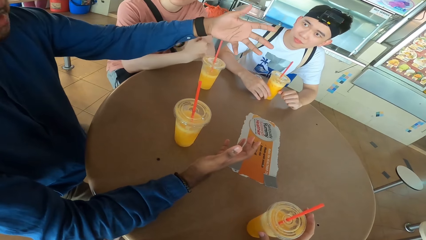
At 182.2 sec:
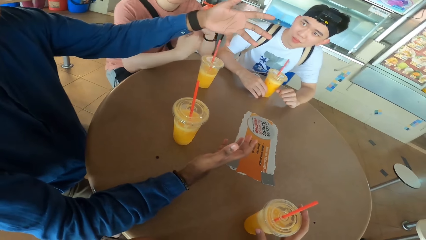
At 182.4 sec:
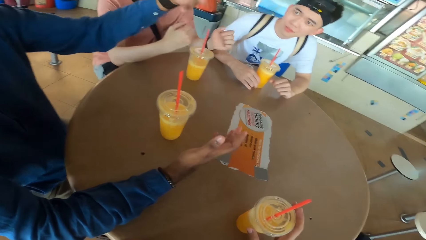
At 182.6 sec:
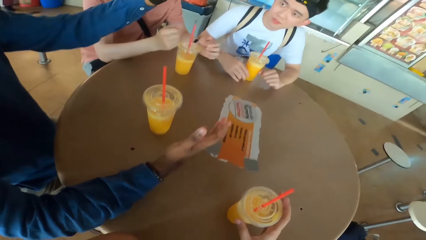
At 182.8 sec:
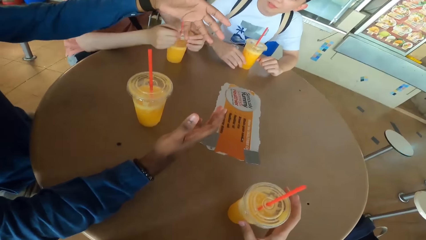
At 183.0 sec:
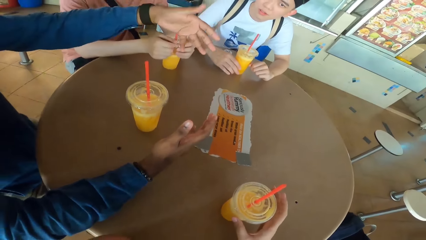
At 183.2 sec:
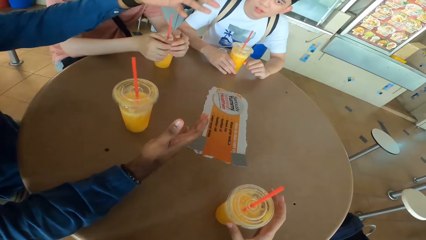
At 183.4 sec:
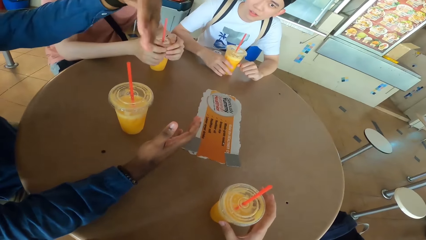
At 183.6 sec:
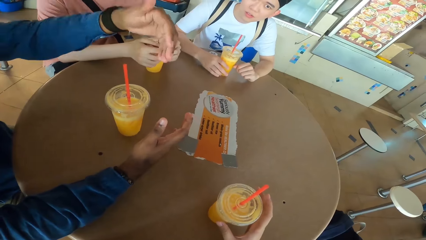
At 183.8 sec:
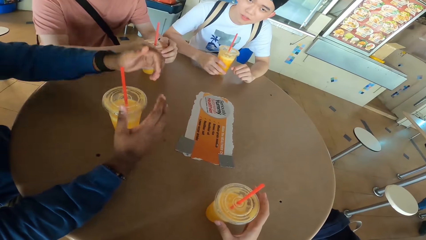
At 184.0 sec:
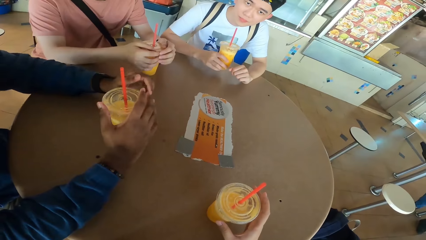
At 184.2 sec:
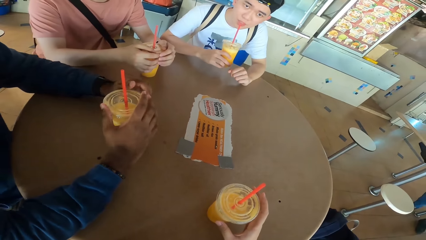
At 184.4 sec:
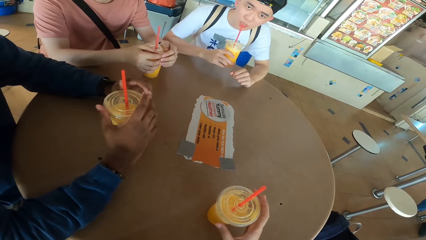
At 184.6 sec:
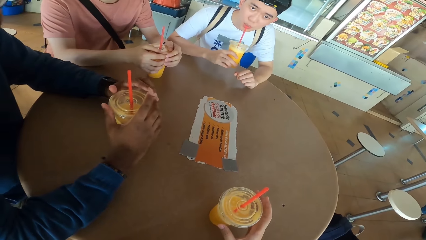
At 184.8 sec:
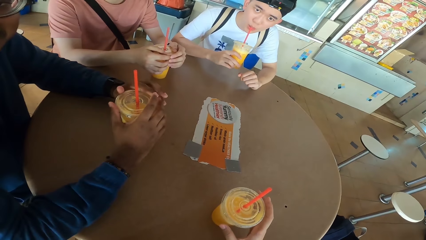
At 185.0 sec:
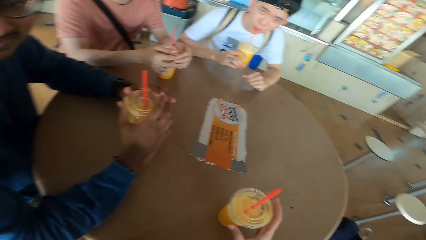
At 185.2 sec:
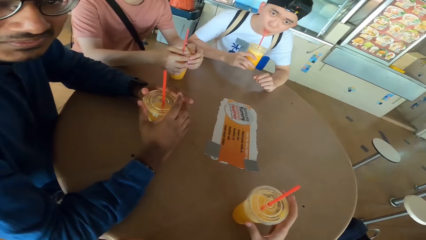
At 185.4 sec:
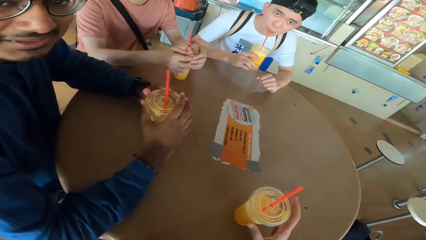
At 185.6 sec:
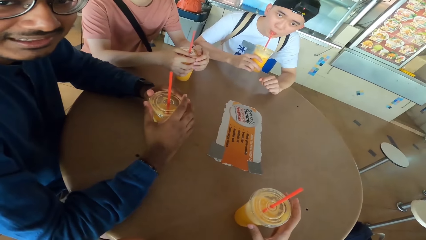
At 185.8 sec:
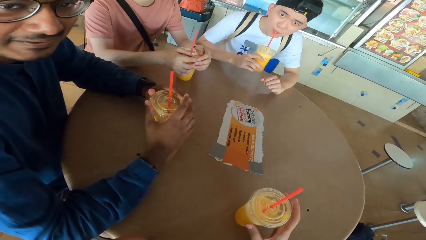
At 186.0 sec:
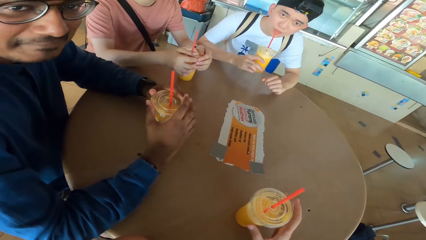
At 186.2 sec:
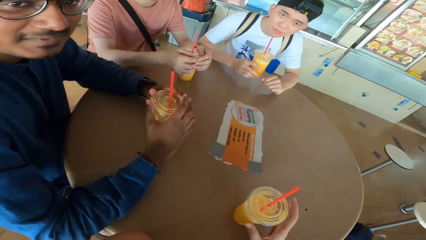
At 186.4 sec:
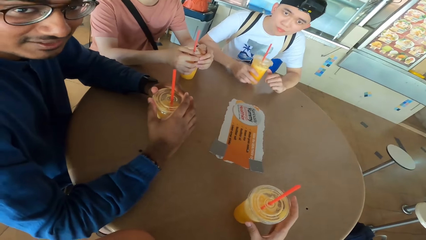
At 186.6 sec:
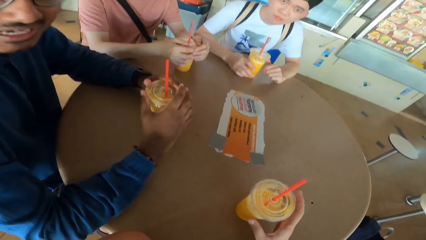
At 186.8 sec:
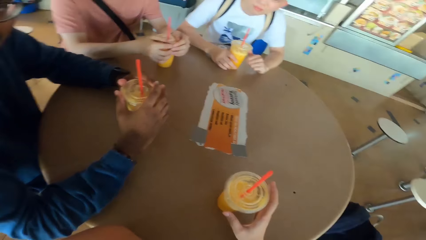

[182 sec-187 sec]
A man gestures with his hand. Another man picks up a juice can from the table and sips juice from the can. The first man converses with the camera wearer.

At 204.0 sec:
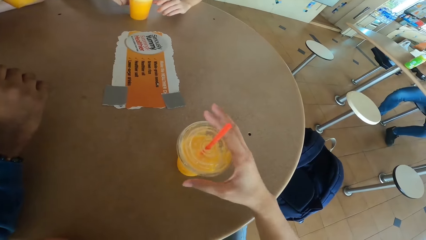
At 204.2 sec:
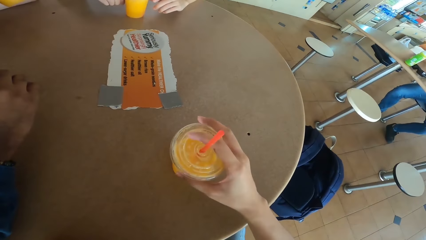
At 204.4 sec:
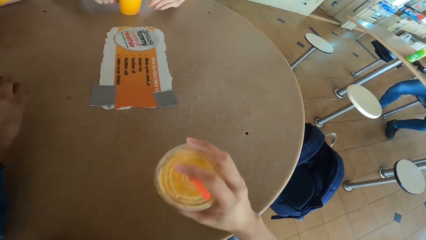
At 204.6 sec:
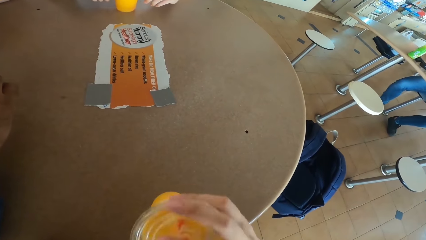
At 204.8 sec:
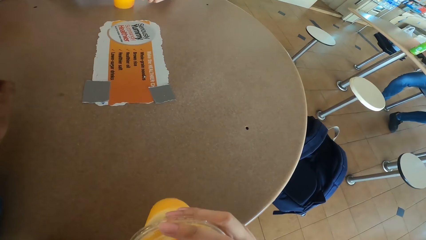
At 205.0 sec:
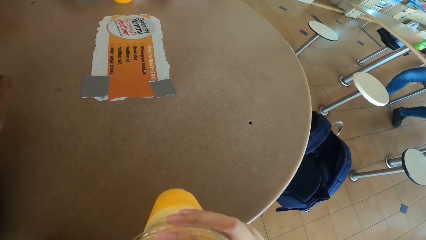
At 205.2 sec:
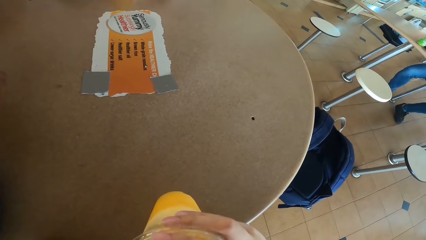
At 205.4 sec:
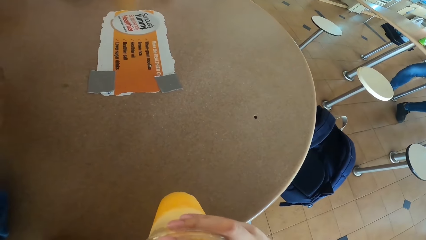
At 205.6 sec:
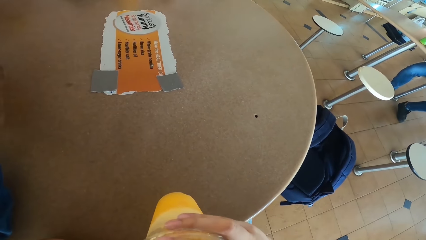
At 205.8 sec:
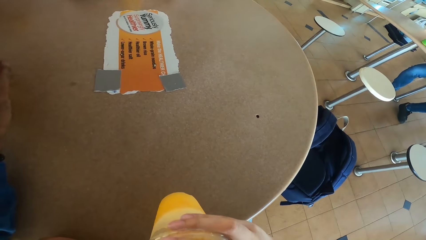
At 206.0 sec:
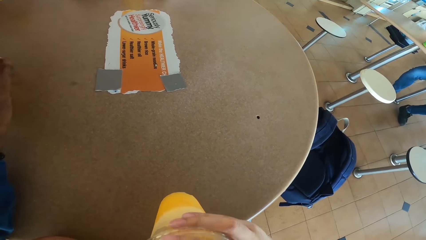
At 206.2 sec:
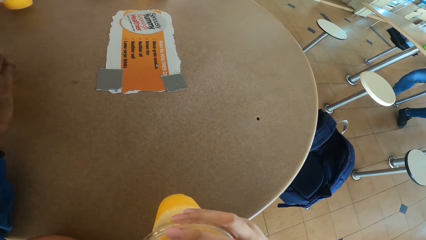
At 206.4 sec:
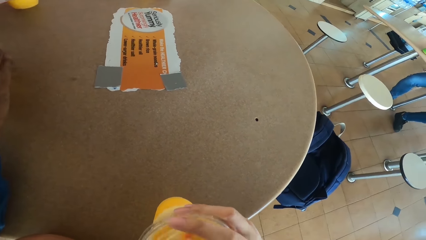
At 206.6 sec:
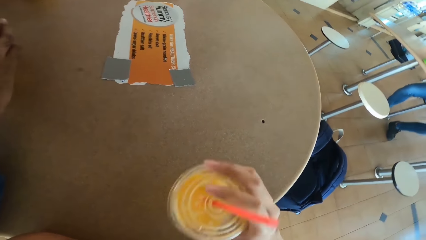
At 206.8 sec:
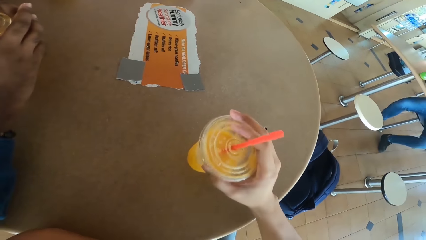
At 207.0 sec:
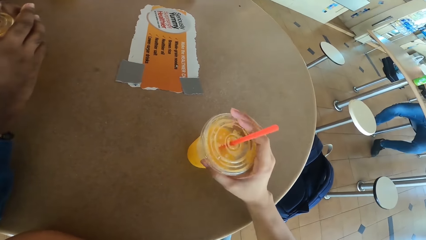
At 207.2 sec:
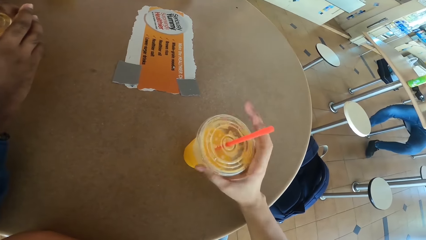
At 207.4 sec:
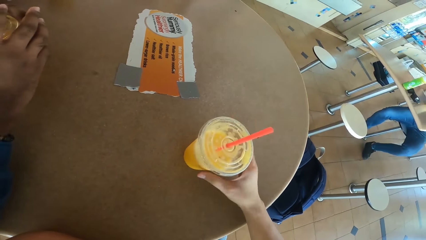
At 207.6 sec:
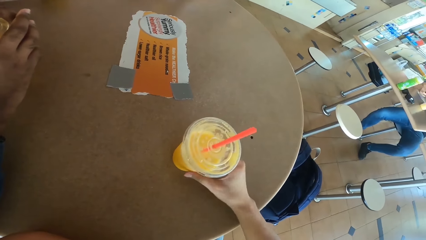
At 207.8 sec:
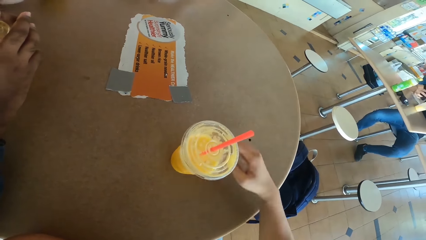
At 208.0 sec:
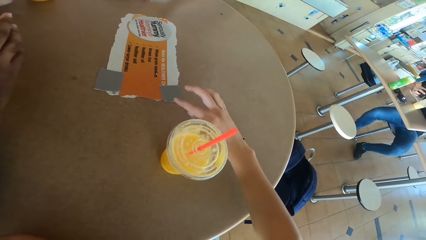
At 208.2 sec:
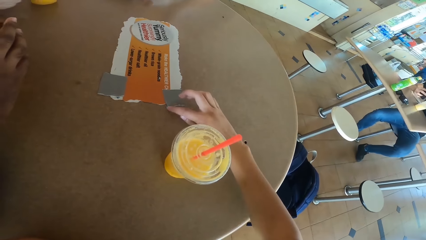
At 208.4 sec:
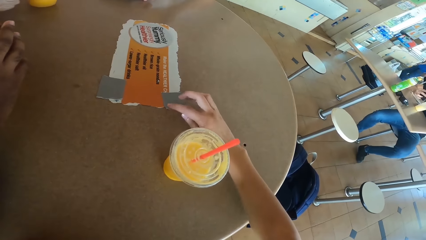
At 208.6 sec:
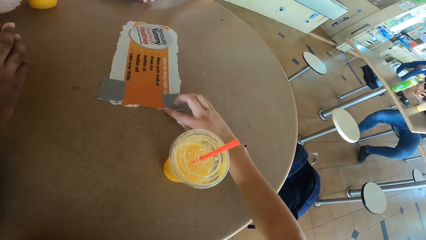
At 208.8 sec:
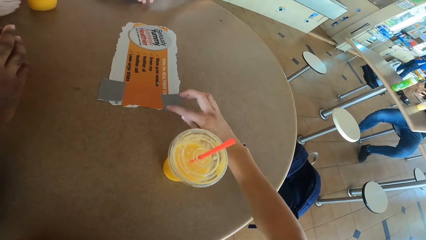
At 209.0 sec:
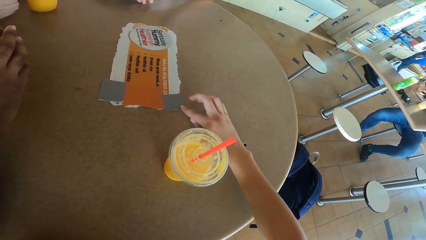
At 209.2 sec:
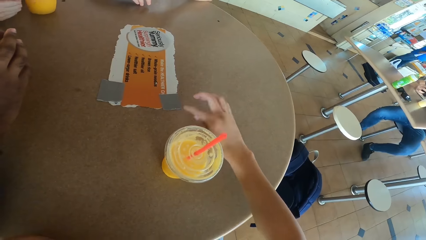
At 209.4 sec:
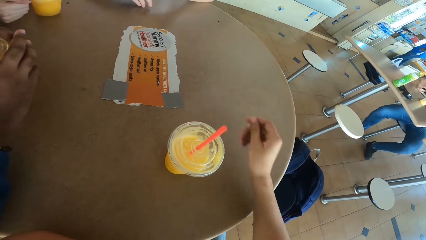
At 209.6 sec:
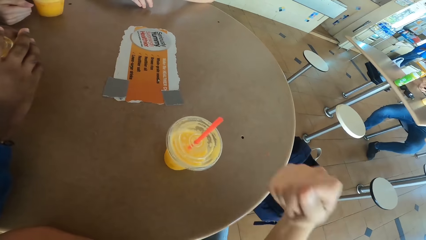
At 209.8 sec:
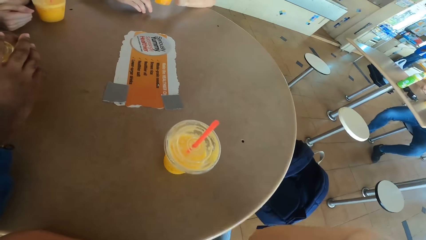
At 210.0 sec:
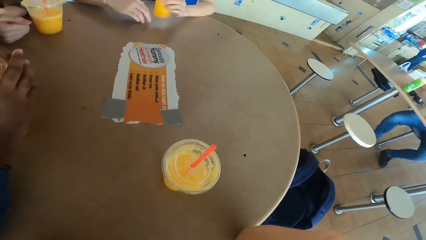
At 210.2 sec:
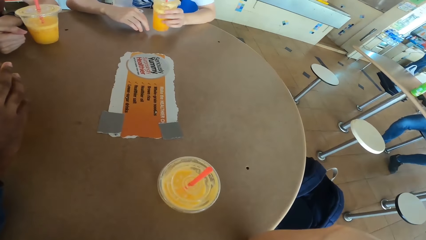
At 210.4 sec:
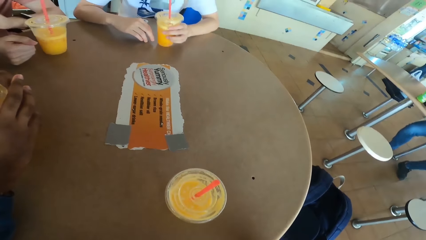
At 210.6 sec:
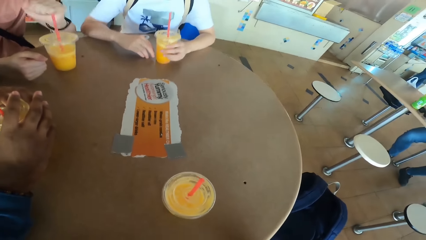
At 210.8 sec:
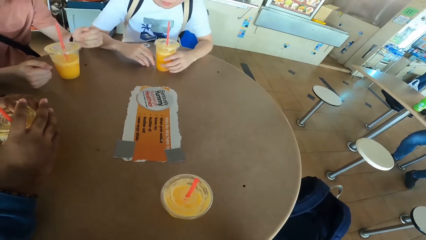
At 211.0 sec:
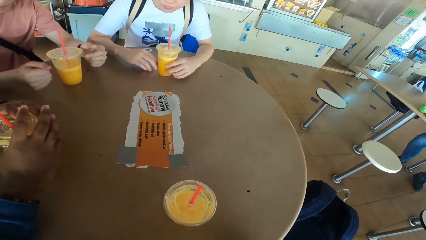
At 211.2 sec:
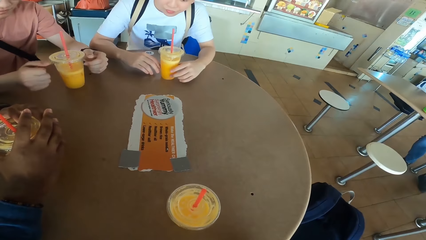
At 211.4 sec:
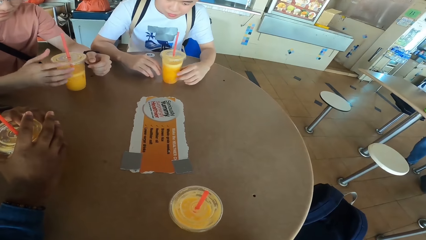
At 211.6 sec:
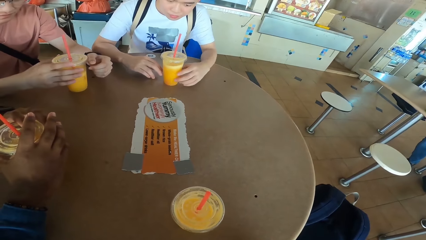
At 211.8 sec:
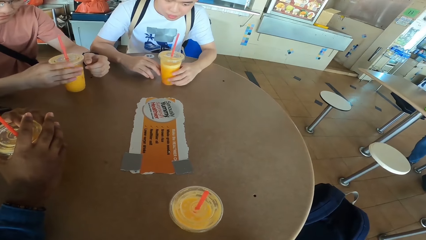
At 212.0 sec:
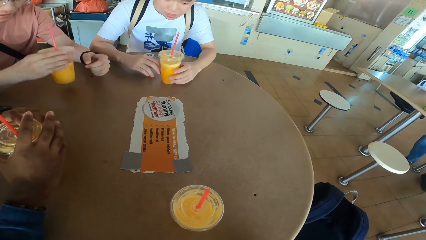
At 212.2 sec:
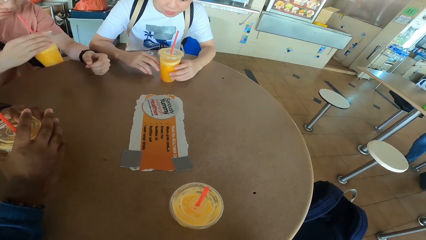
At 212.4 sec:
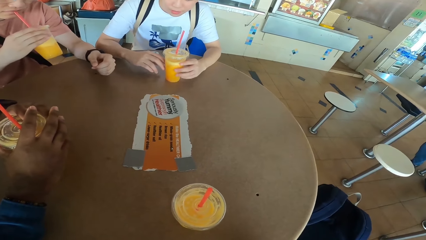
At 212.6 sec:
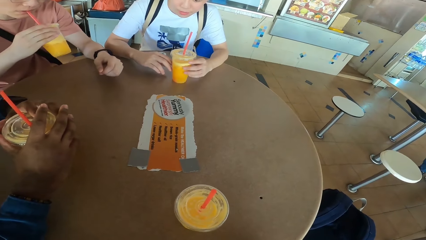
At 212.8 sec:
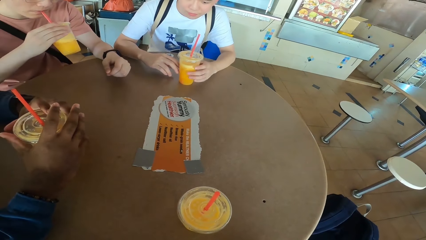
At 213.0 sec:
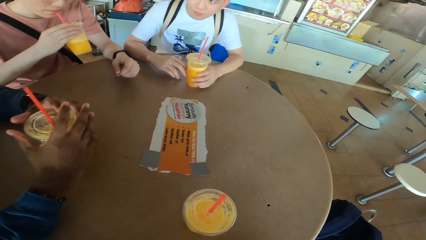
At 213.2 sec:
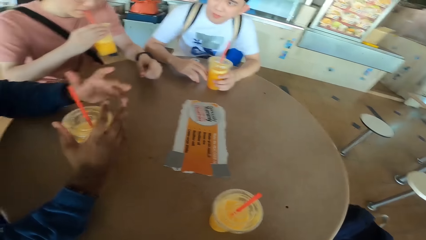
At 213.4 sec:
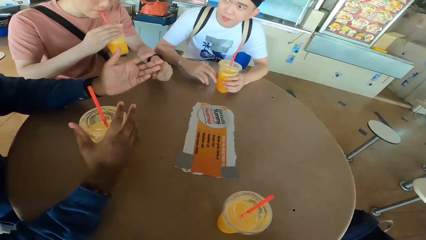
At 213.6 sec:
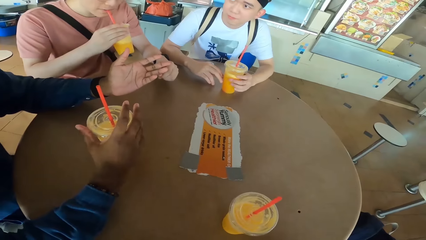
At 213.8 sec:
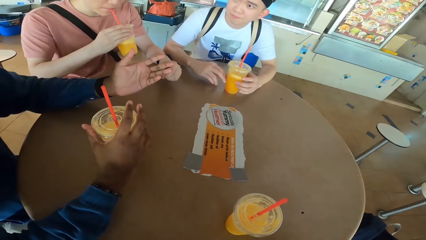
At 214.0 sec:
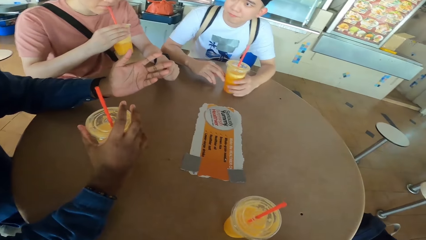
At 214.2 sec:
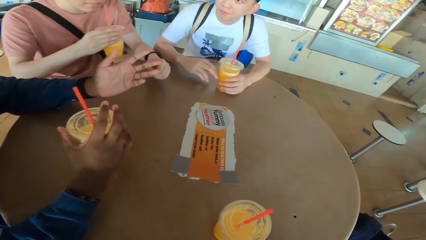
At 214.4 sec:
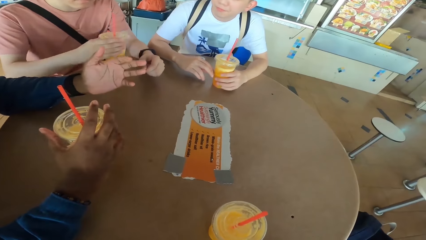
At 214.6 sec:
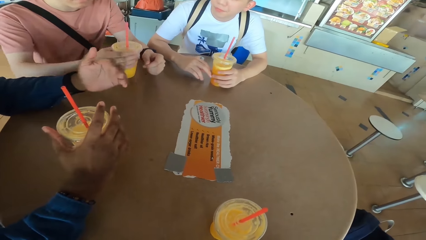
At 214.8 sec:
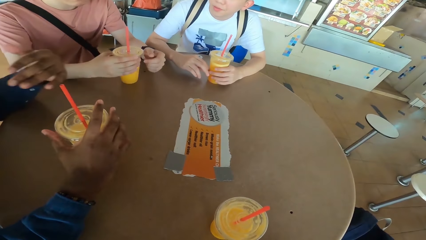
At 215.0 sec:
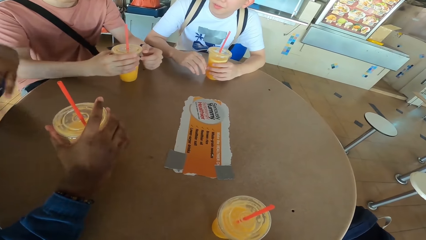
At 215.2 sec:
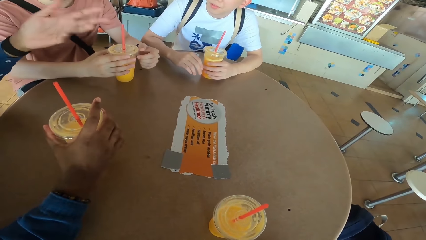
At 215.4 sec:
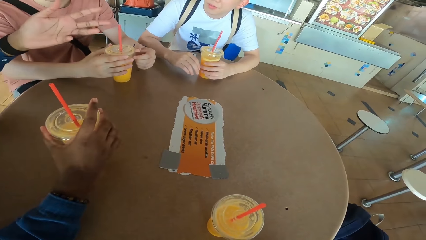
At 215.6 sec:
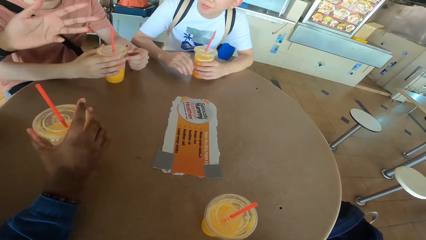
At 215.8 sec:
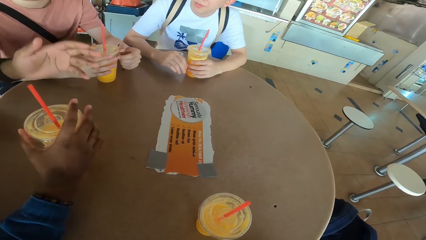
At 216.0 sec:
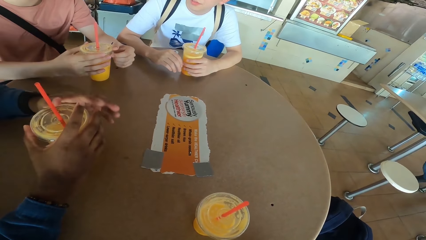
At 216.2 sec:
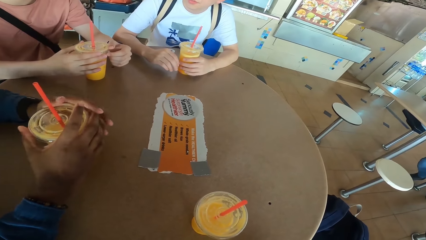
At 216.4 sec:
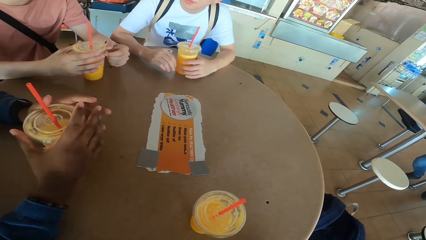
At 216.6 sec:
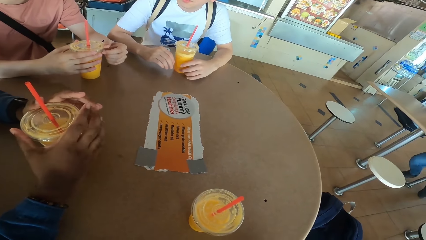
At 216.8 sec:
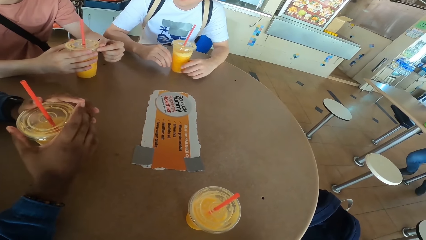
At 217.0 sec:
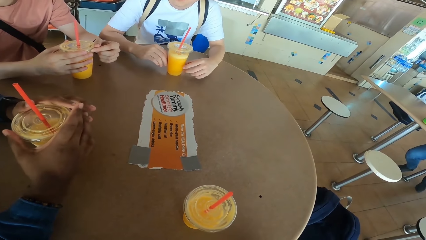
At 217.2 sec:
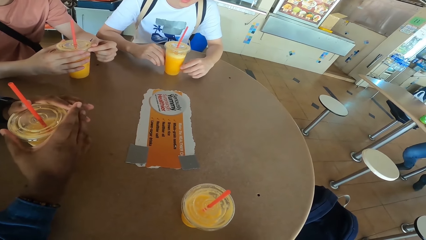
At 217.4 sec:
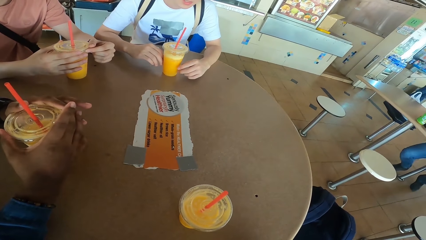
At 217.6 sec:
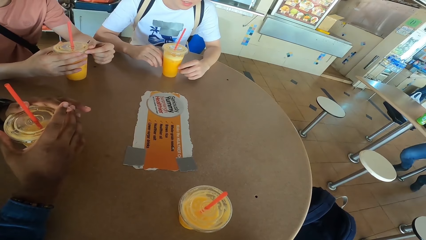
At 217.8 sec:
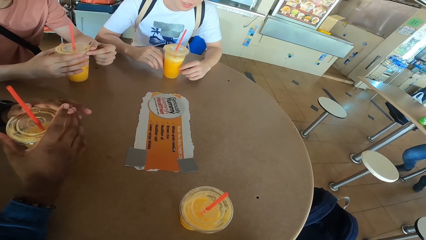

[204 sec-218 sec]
A man sips juice from the can. The camera wearer picks up a juice can from the table. He sips juice from the can. Another man places a juice can on the table. The camera wearer places the juice can on the table. He touches the sticker on the table and lifts his hand. A third man places a juice can on the table. The second man picks up a juice can from the table and sips juice from the can. The first man converses with the third man. The second man places a juice can on the table. The first man gestures with his hand and converses with the rest.
